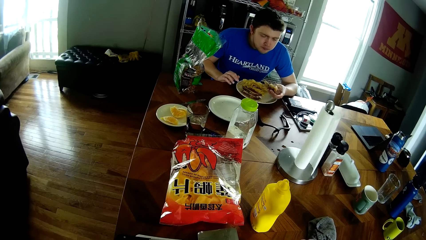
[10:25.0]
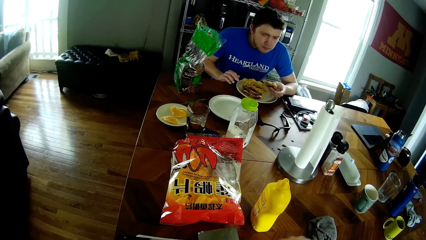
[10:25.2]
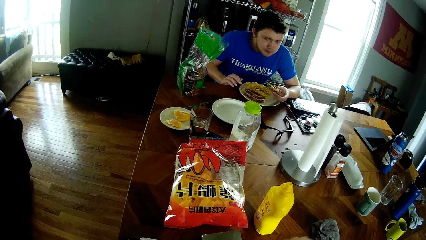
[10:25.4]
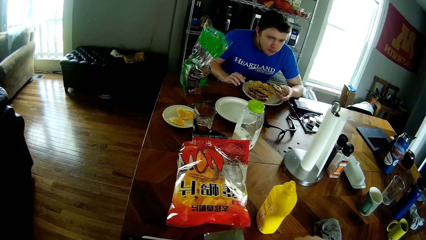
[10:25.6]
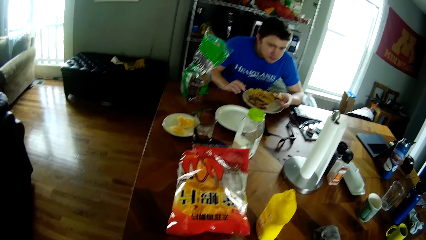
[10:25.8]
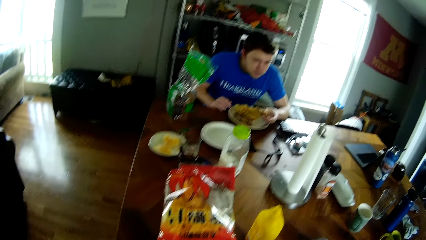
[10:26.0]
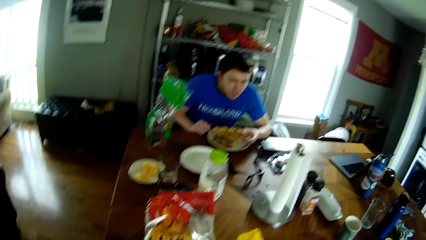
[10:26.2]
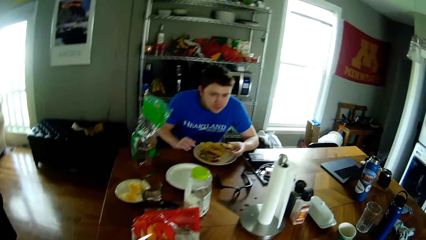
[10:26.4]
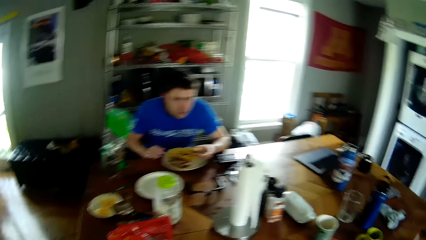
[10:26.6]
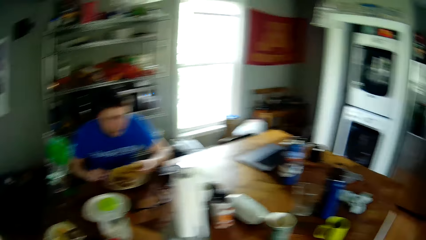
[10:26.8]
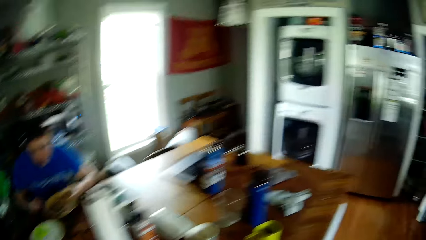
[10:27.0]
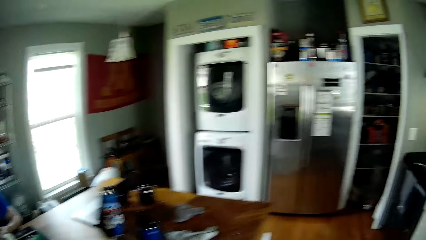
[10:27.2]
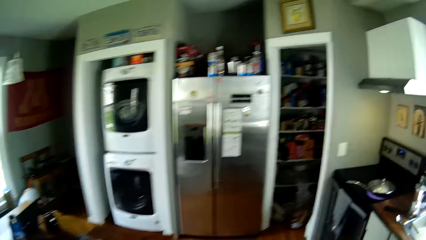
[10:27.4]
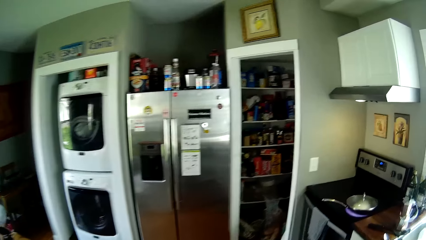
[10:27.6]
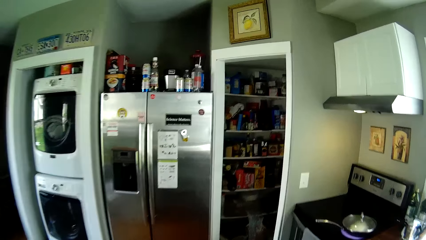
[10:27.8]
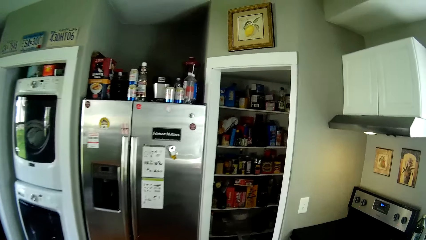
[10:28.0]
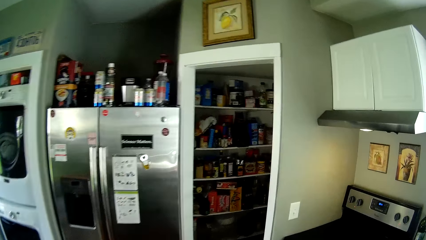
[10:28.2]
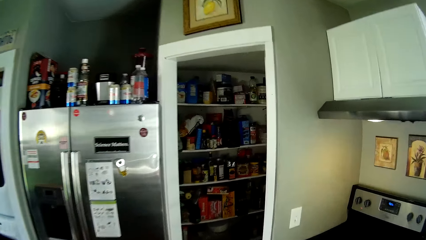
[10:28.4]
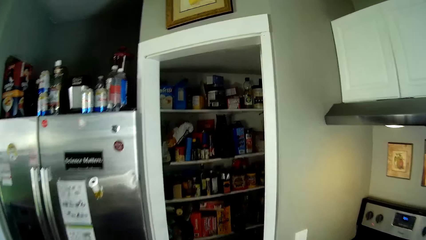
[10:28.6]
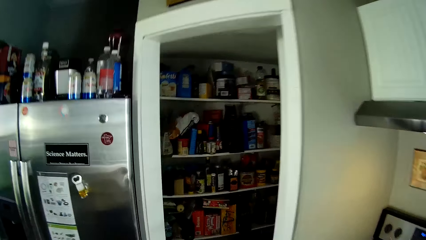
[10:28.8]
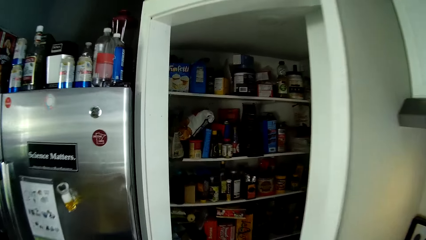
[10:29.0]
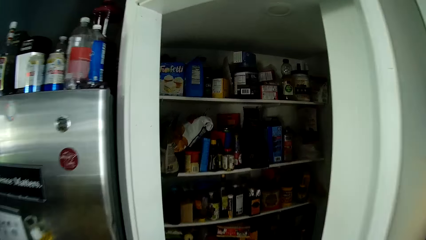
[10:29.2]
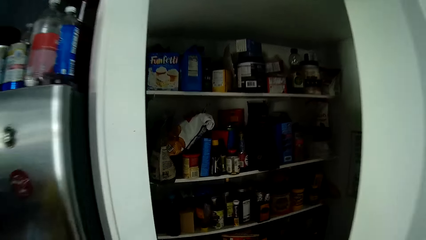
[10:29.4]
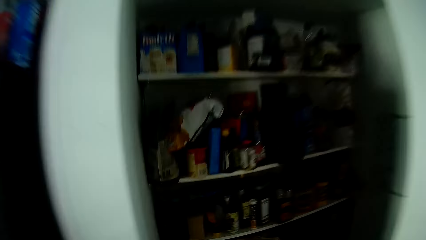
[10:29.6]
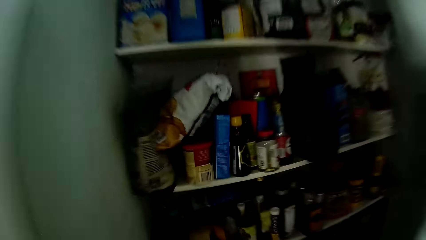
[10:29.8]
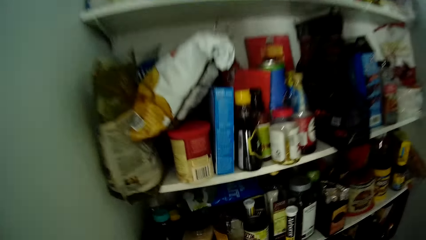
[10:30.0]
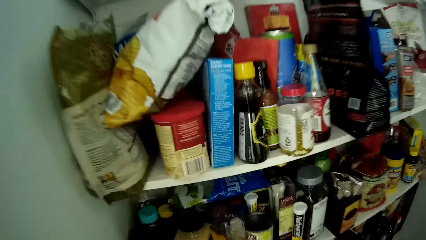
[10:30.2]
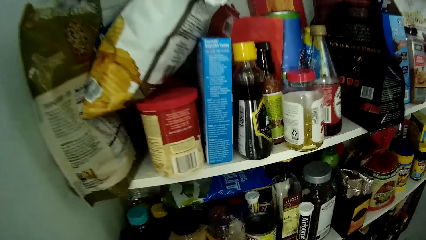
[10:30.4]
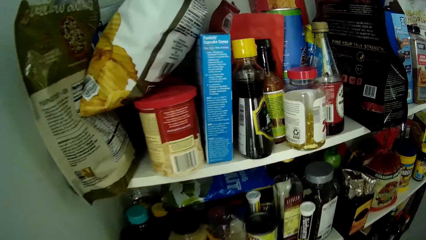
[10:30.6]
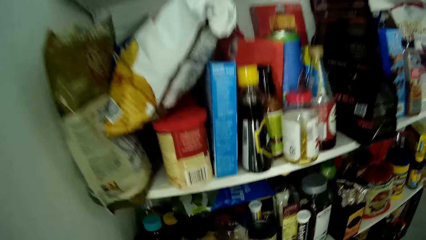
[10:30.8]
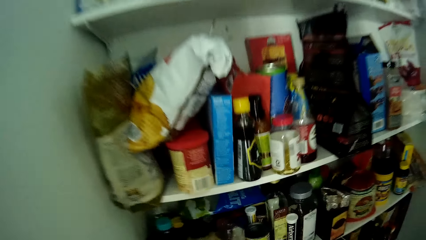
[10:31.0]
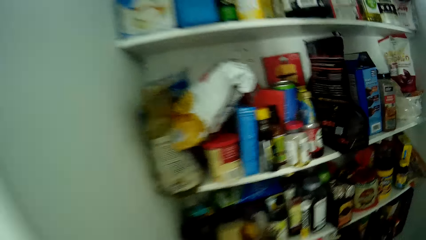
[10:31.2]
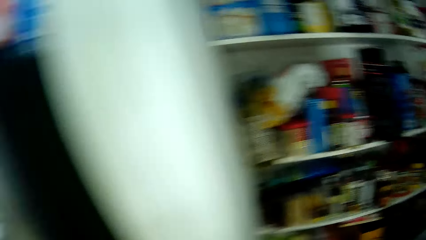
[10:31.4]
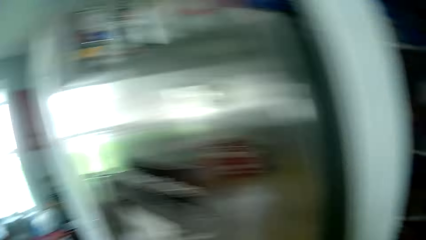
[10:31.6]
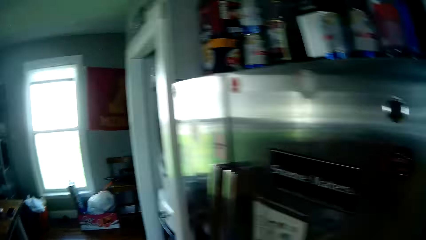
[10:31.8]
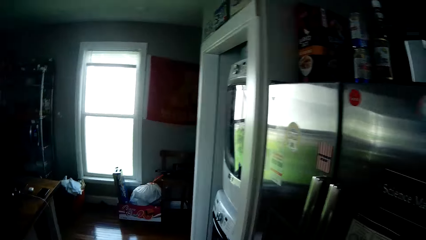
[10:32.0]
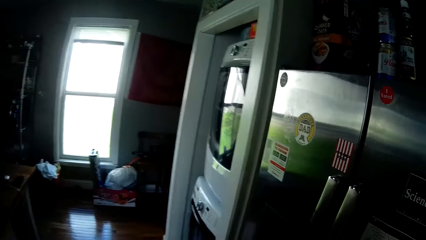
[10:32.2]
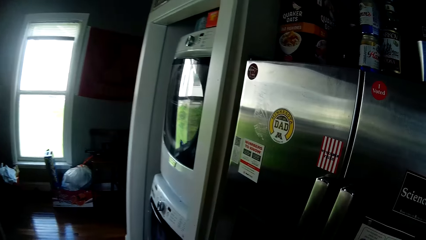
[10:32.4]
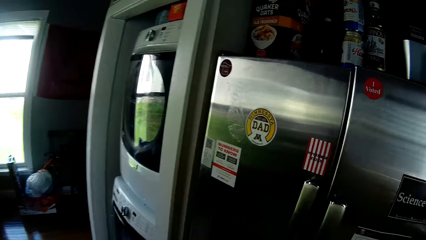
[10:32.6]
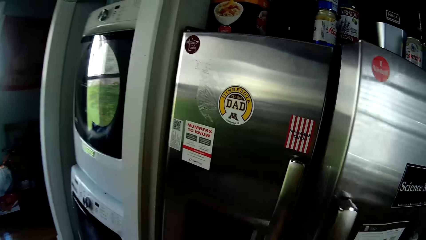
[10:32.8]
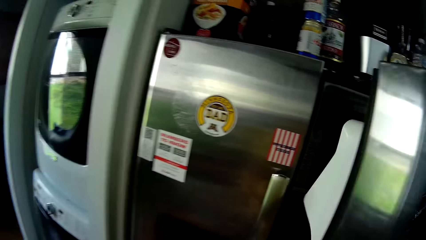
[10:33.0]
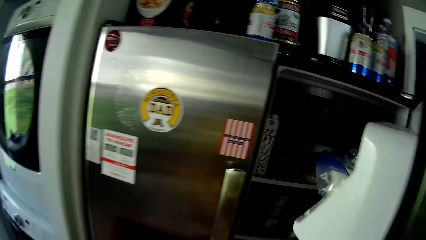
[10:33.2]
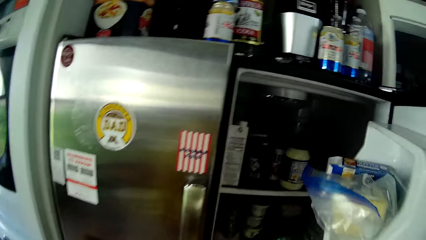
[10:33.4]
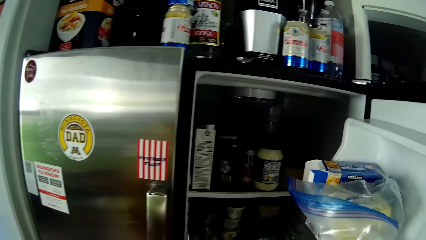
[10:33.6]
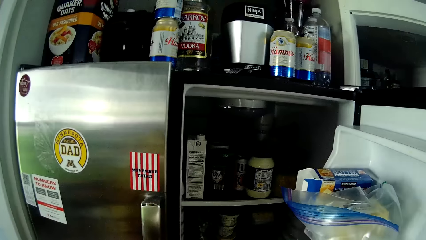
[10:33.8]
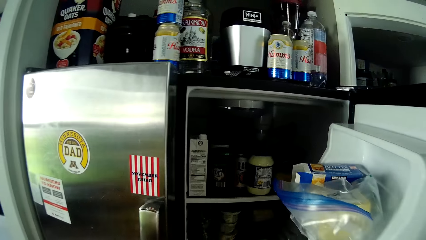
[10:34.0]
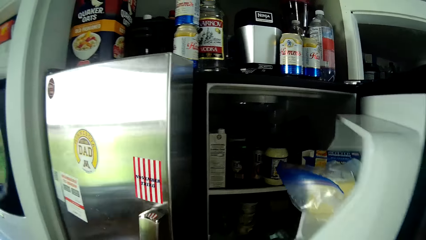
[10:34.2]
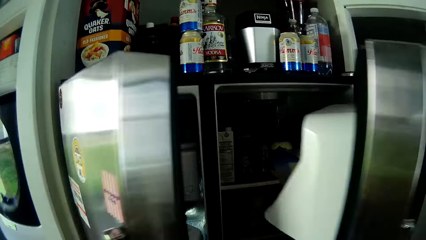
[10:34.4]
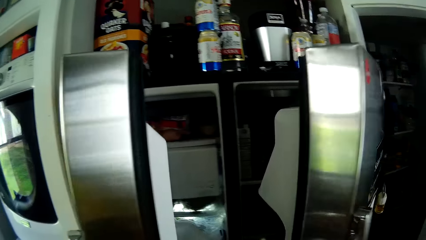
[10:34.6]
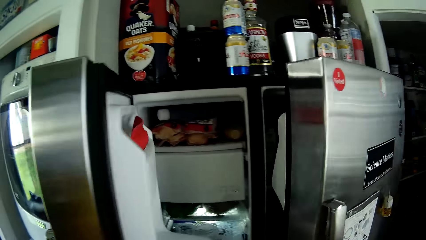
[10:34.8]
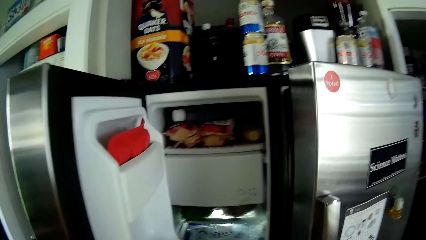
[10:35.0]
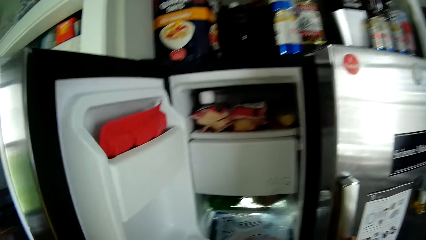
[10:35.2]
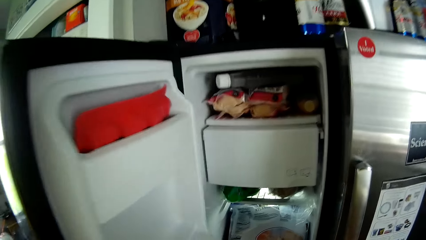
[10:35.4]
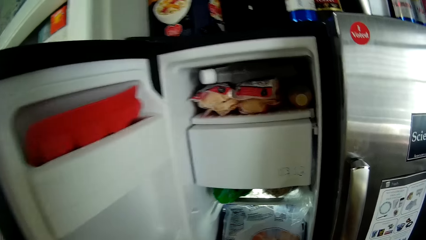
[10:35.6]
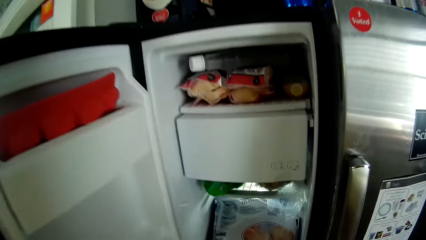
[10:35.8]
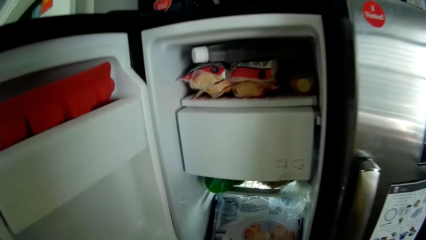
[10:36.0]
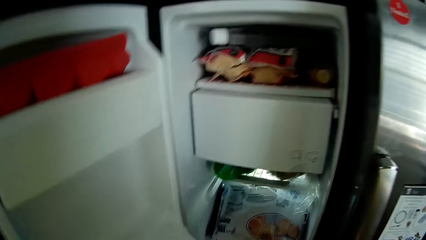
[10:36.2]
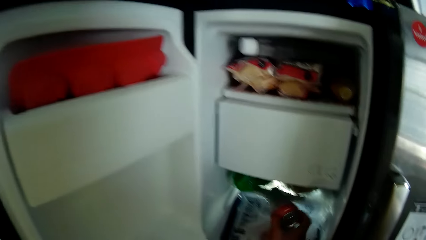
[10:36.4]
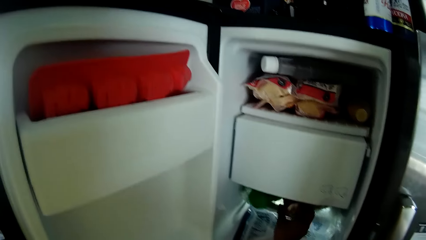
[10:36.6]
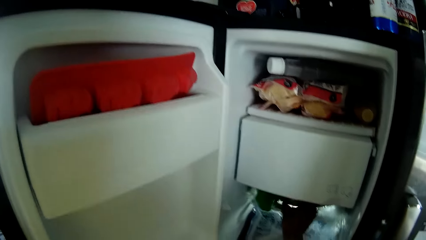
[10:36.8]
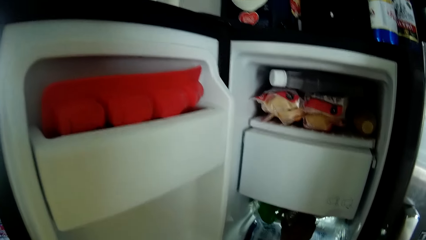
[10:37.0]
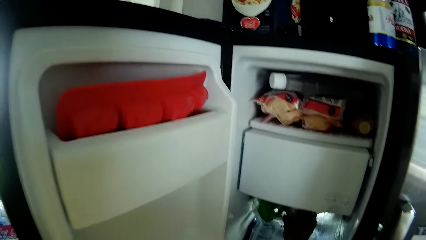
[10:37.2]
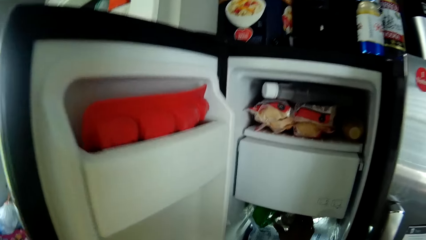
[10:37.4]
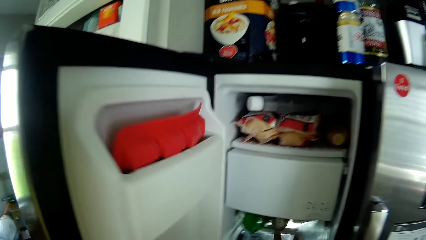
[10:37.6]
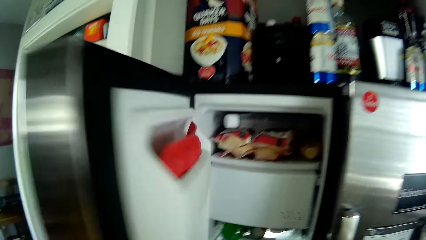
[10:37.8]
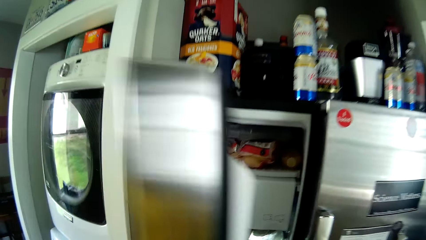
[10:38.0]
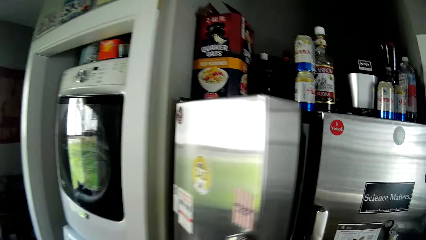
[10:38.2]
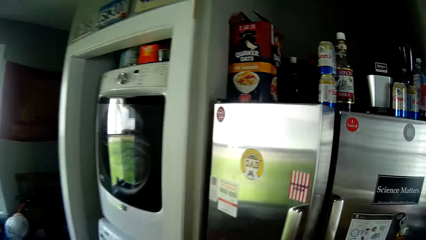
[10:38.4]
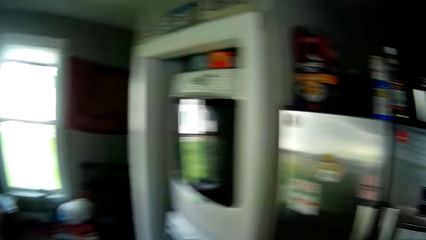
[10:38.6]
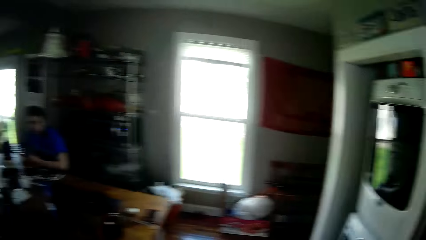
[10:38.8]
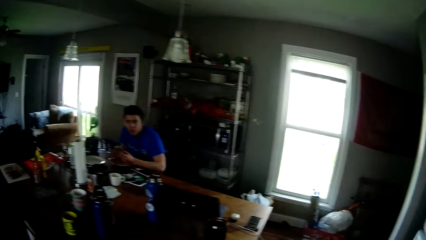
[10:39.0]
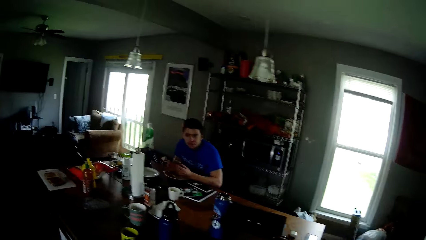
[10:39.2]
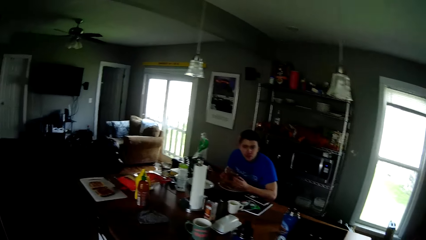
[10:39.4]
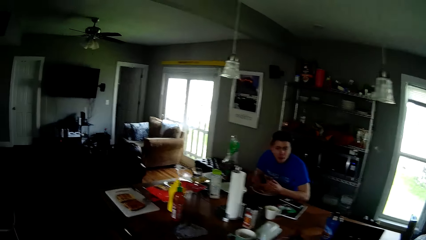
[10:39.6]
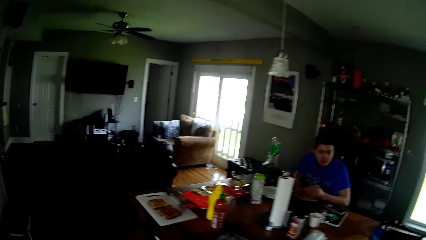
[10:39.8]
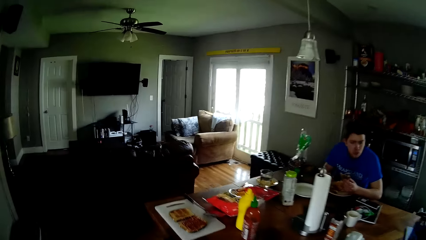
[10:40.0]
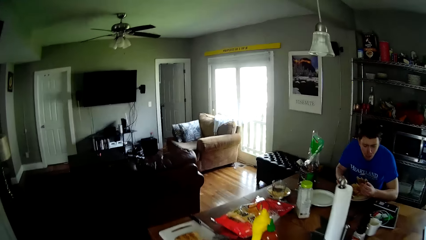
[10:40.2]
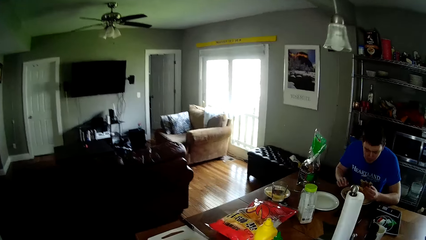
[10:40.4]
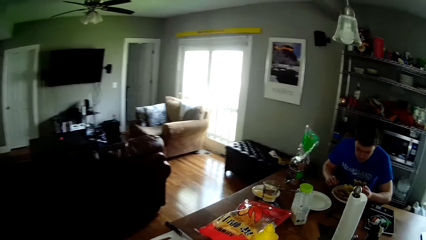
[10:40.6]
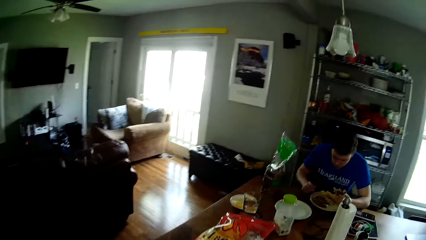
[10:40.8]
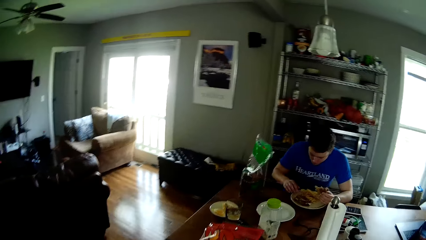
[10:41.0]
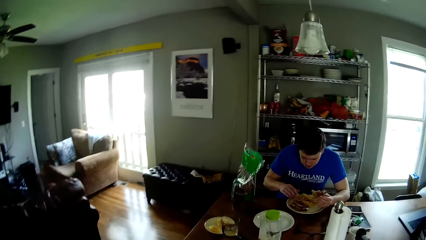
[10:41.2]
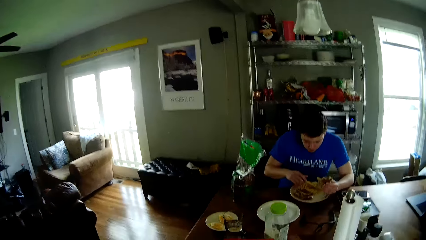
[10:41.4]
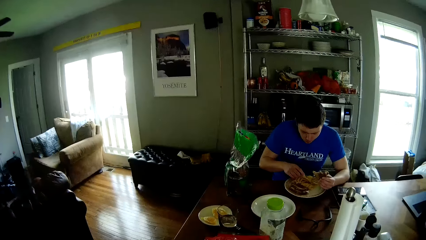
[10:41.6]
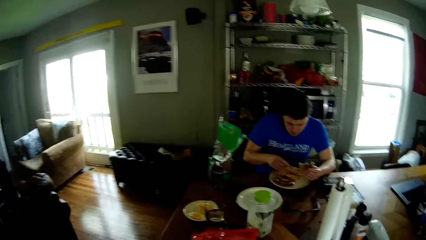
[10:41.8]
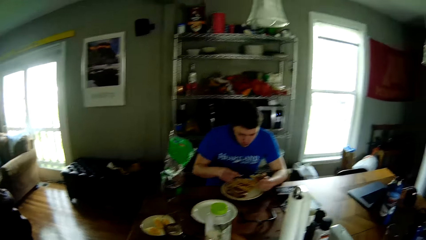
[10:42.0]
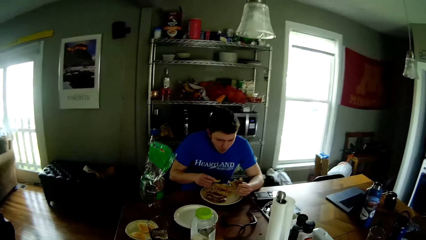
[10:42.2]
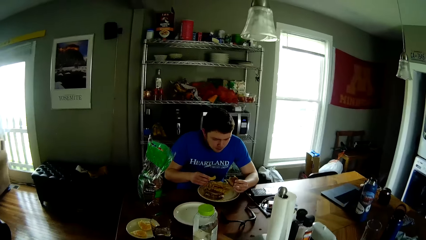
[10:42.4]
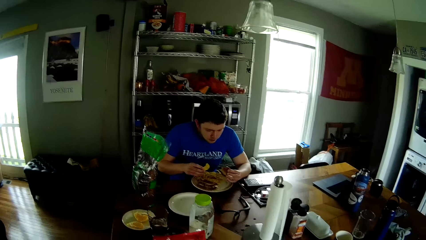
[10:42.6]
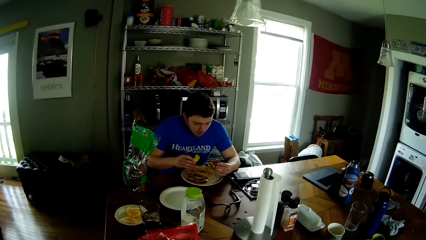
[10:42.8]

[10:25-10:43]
The camera wearer walks. He opens the fridge with his right hand. He opens the fridge with his left hand. He closes the fridge with his right hand. He puts a can into the fridge with his right hand. He closes the fridge with his left hand. He walks.
